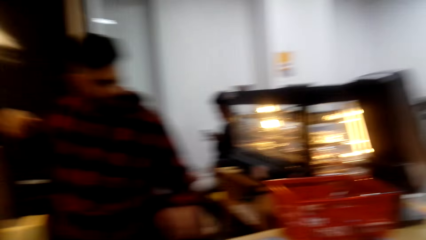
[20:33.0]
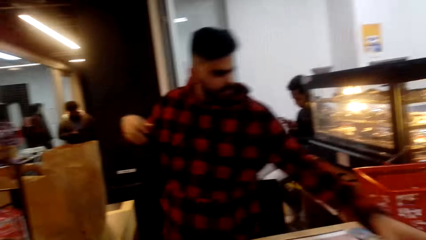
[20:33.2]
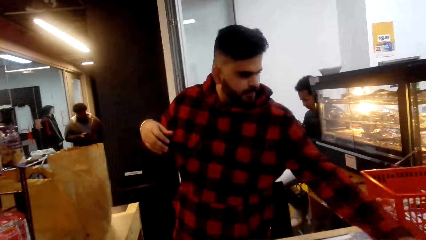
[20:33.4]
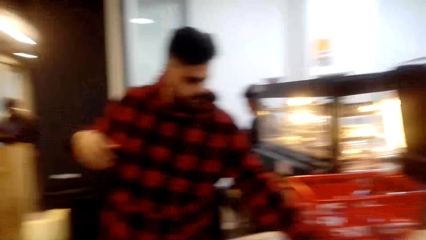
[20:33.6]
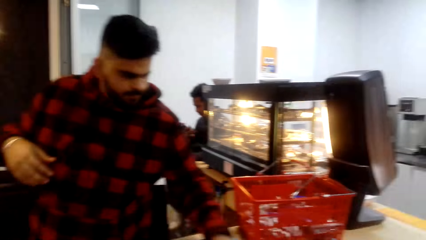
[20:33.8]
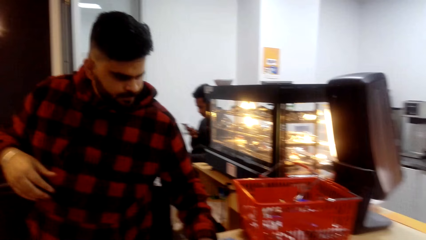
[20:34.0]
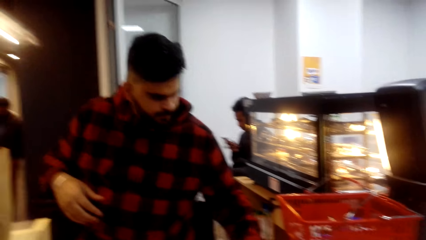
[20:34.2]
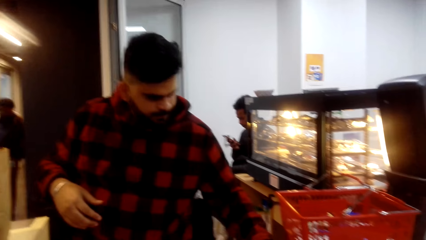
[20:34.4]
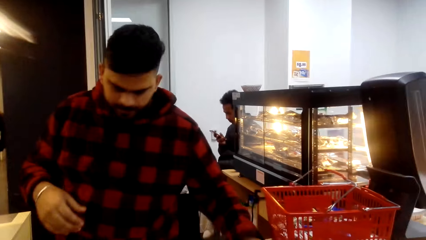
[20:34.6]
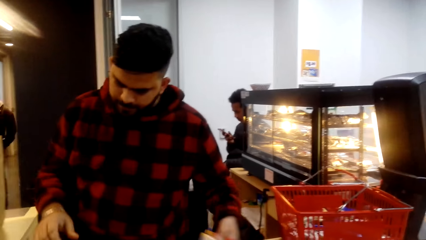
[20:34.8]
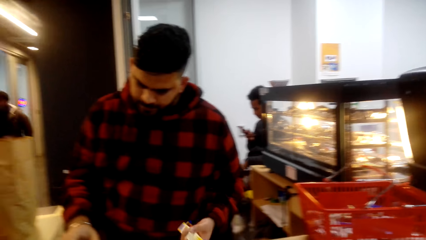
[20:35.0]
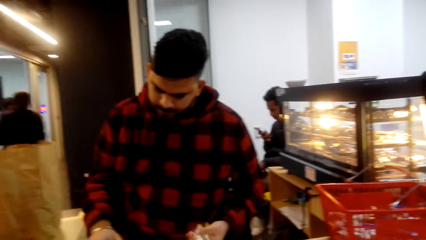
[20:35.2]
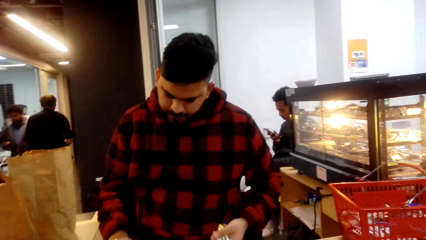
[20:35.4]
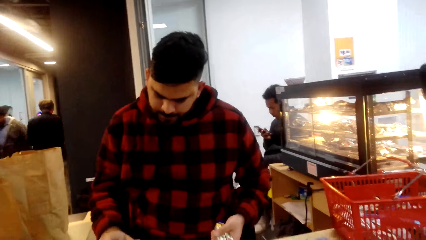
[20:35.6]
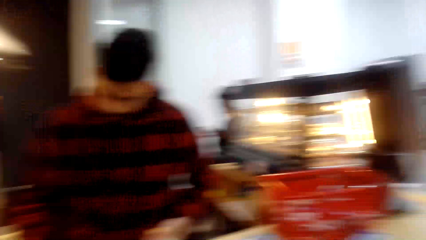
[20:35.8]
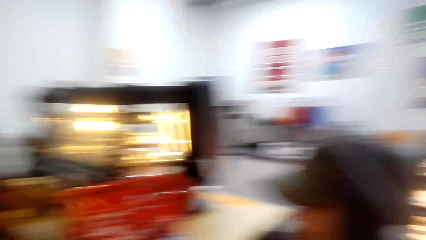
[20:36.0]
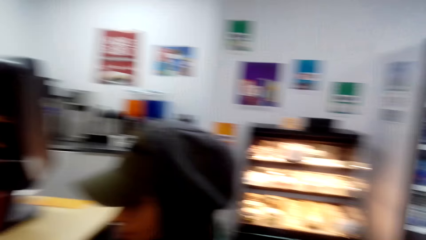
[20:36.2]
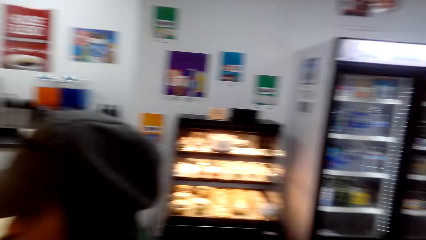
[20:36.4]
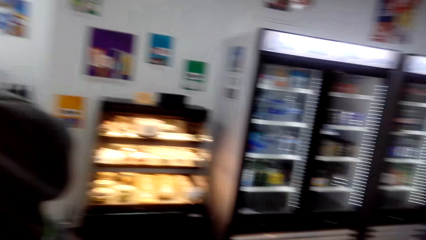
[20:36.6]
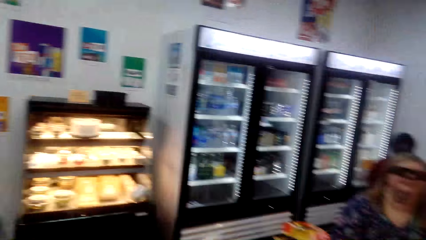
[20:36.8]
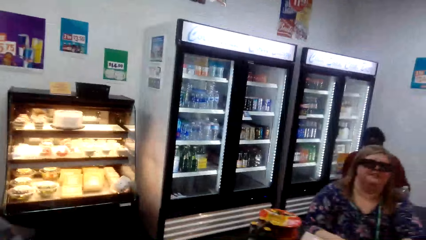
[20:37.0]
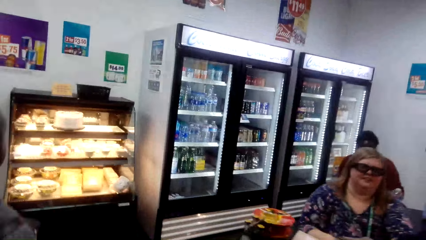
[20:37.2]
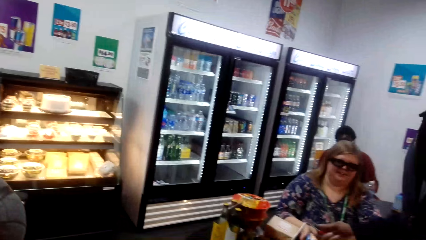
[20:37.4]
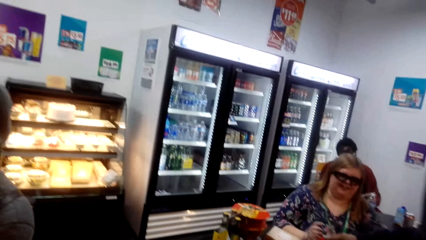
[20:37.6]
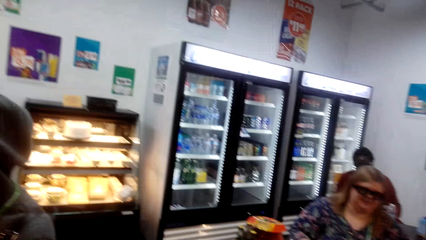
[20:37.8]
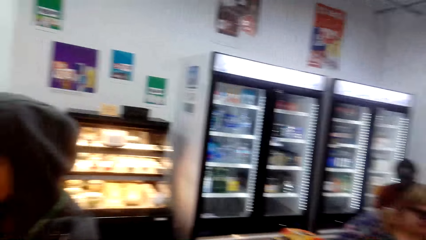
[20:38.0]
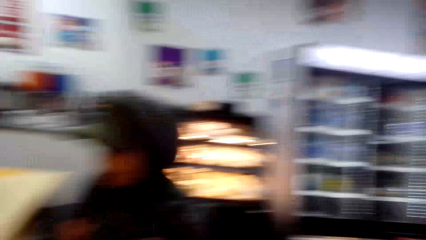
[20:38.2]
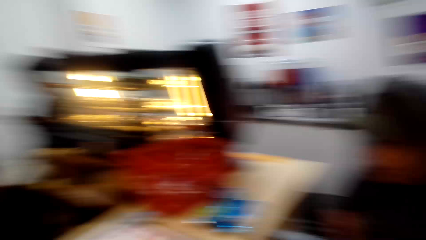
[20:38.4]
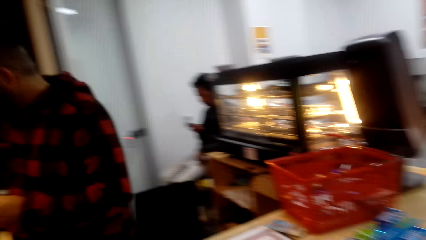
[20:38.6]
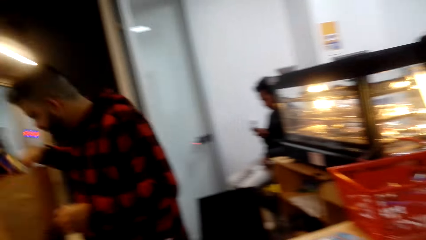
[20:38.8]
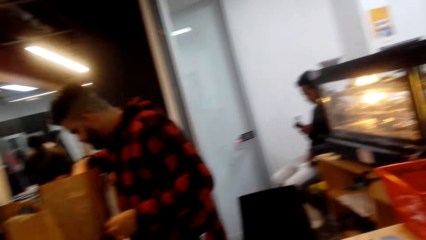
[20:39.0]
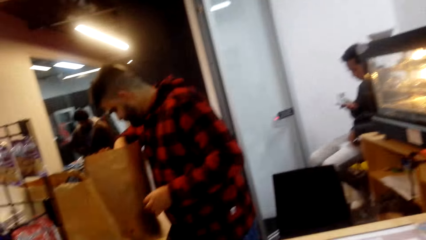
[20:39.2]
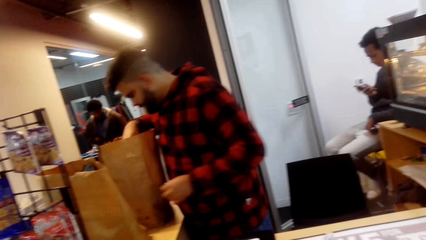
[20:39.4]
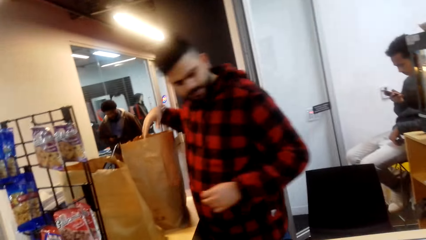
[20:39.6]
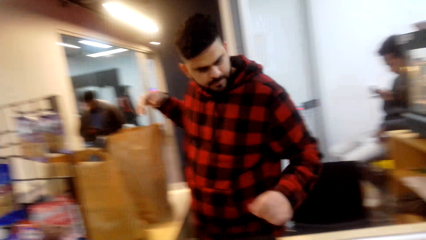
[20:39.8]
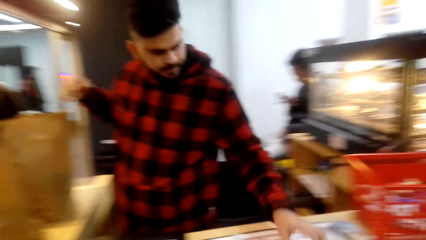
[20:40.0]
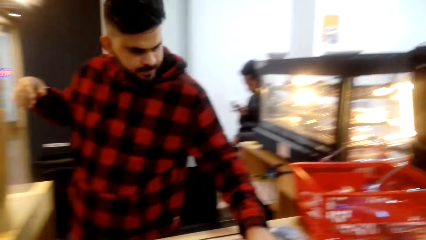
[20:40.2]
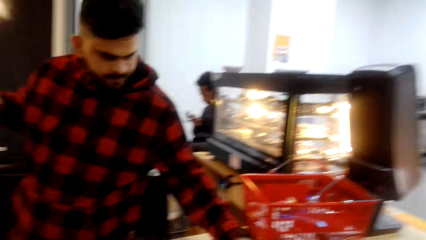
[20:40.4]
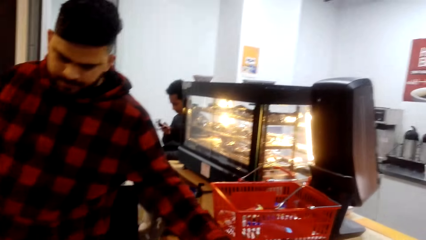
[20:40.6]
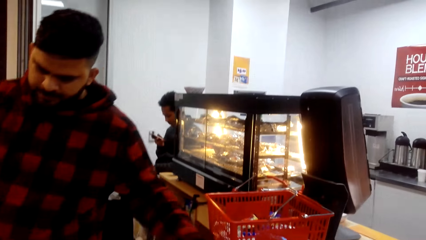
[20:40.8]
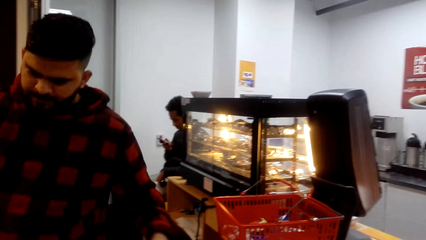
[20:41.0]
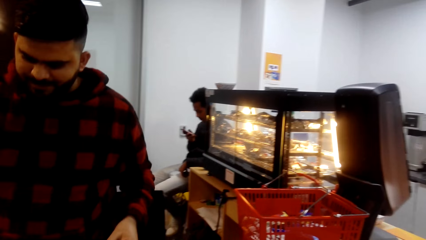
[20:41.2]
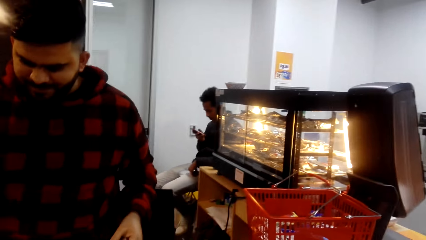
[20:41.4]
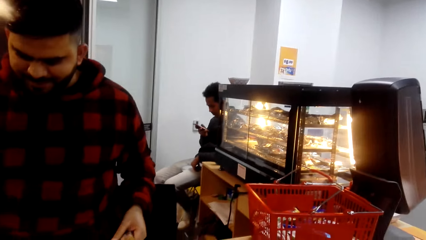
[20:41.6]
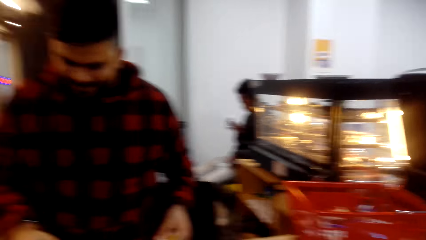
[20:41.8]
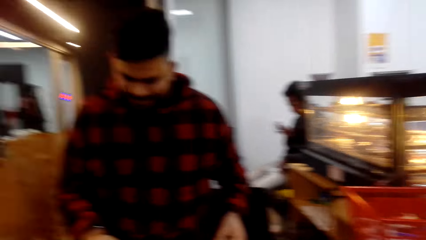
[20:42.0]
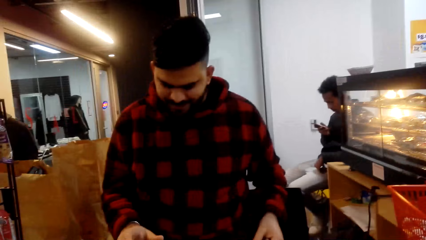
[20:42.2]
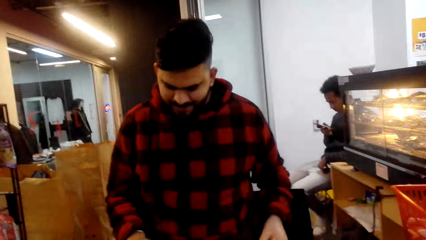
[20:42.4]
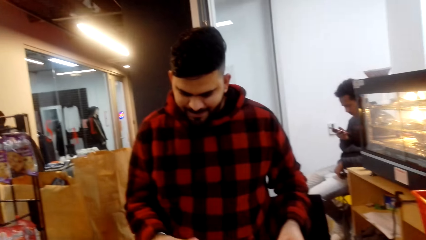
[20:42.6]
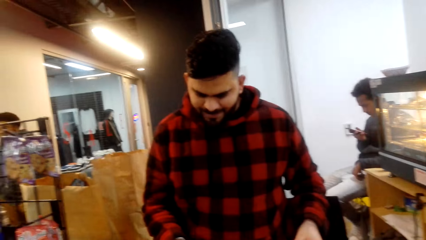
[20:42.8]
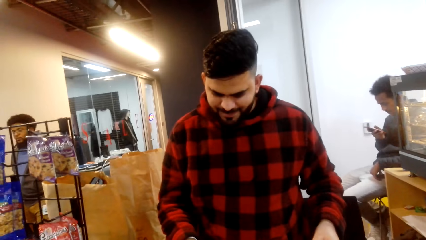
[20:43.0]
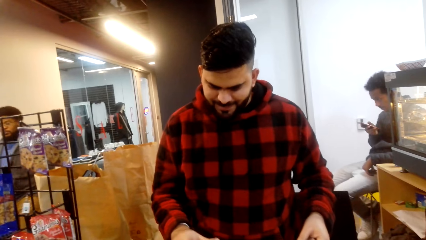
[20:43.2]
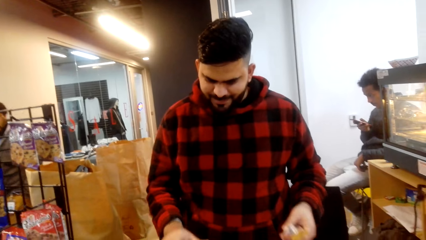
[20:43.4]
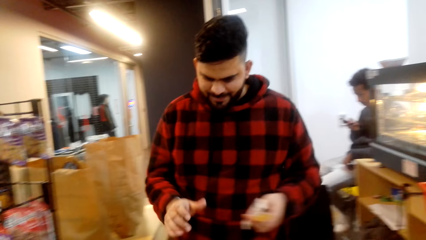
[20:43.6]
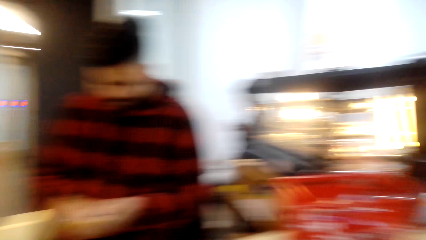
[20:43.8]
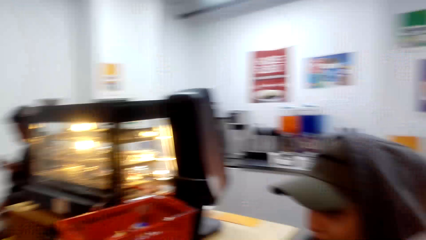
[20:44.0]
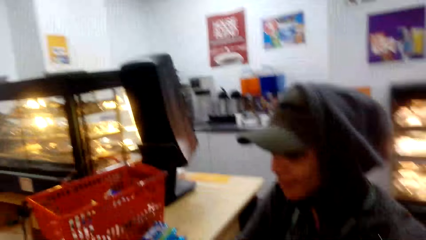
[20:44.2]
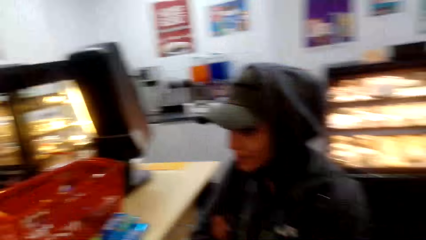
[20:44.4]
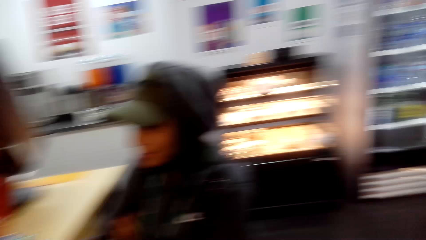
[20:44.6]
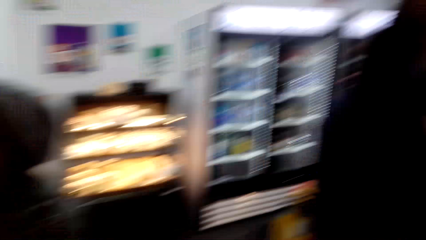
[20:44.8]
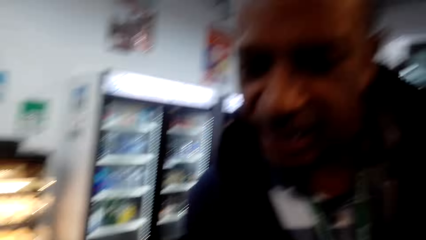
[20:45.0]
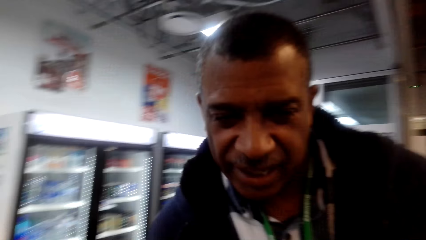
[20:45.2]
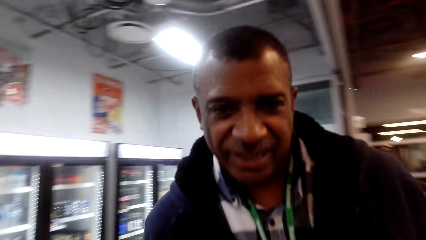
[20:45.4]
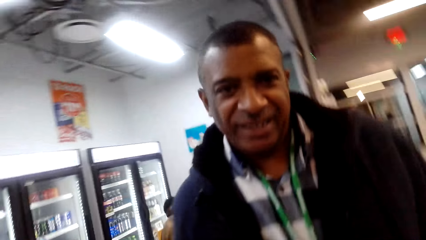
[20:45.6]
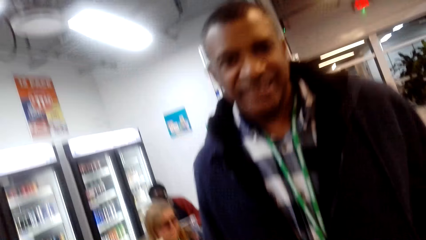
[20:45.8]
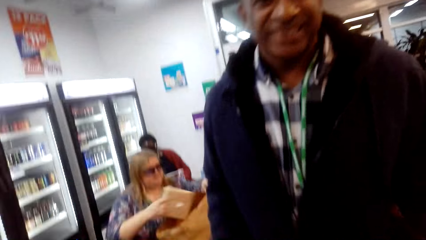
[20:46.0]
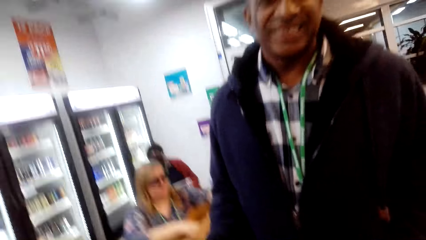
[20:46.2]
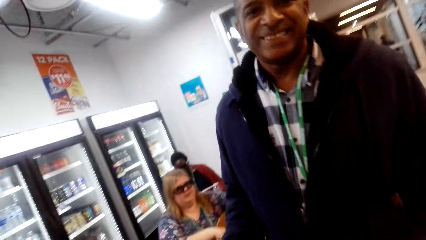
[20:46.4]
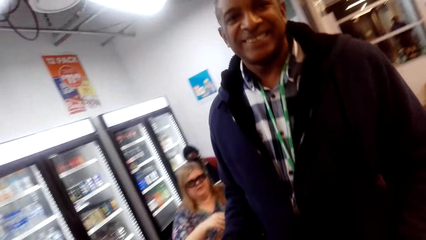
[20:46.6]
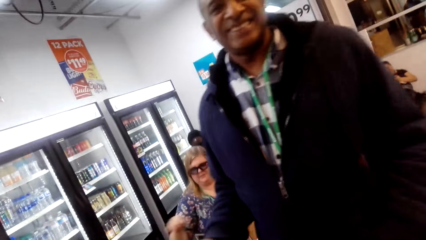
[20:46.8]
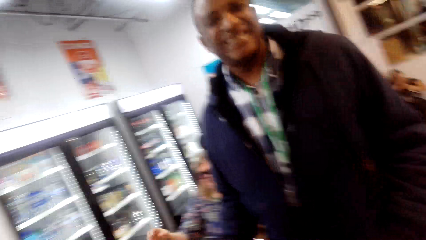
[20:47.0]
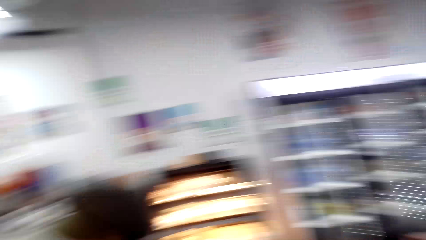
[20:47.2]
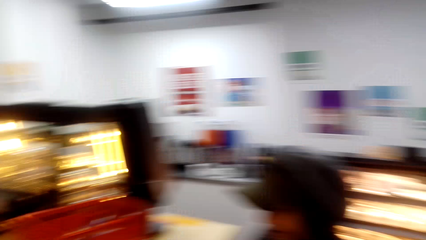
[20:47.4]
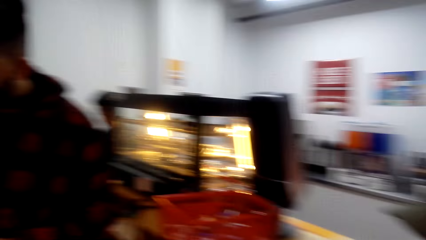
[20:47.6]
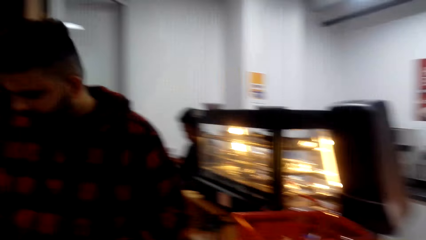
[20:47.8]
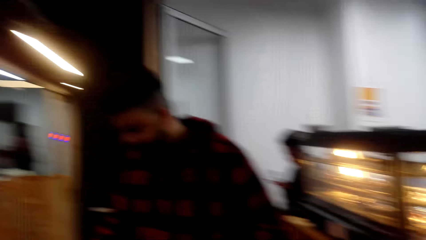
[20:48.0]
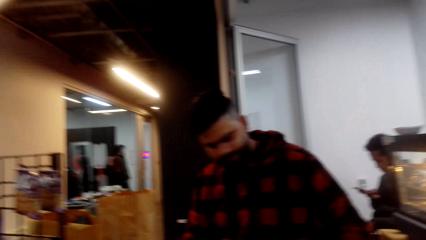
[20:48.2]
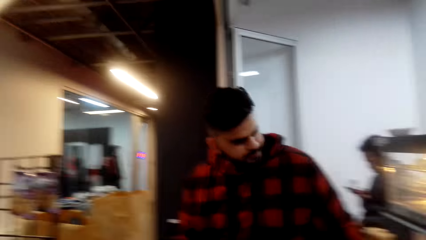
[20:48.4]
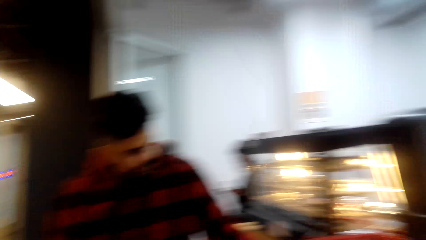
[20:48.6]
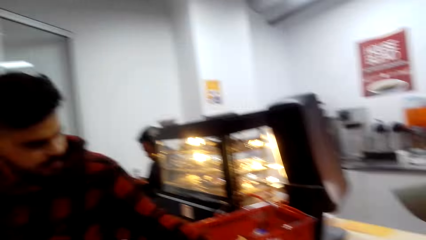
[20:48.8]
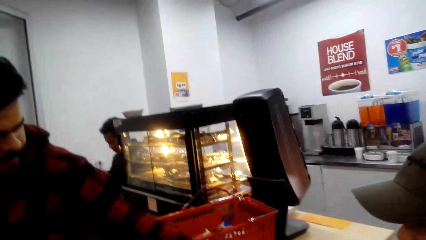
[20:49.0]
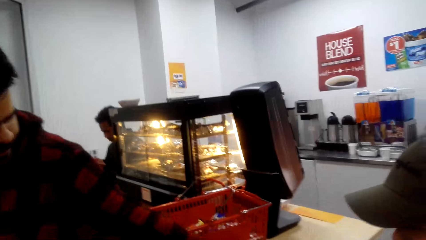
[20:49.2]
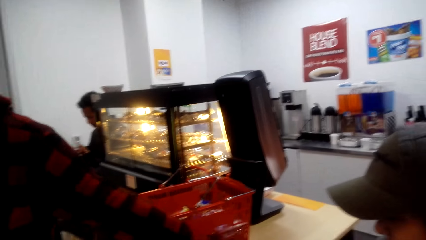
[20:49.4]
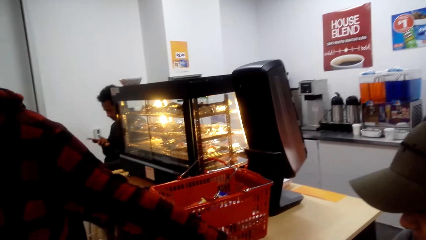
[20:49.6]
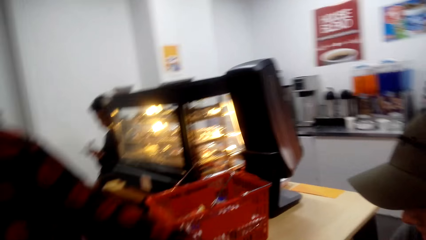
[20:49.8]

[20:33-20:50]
A man picks up the package on the counter and operates the cashier machine. The camera wearer looks around. The man places the package in the packaging bag. The man picks up something from the counter. The man operates the cashier machine. Another man stands beside the camera wearer. The camera wearer looks around.
